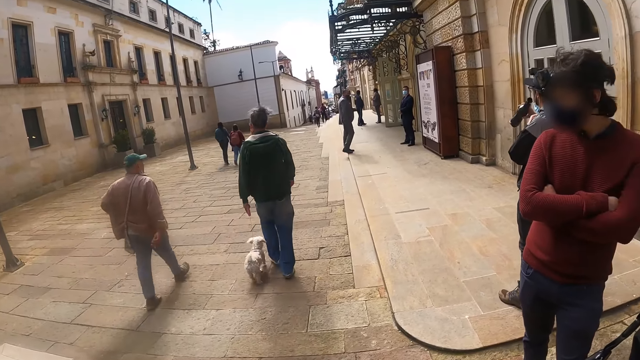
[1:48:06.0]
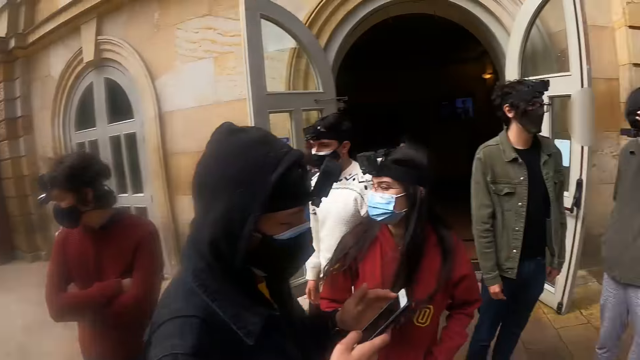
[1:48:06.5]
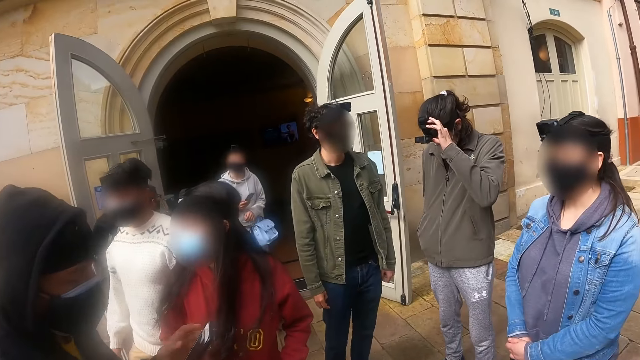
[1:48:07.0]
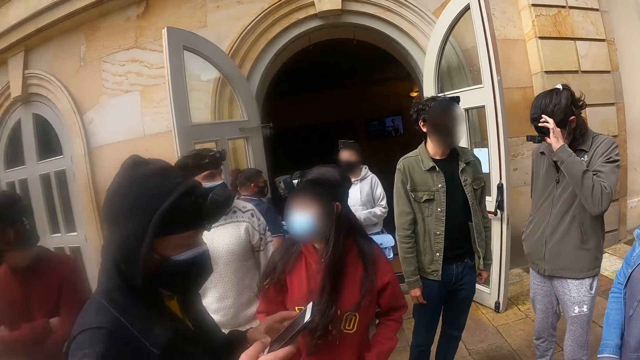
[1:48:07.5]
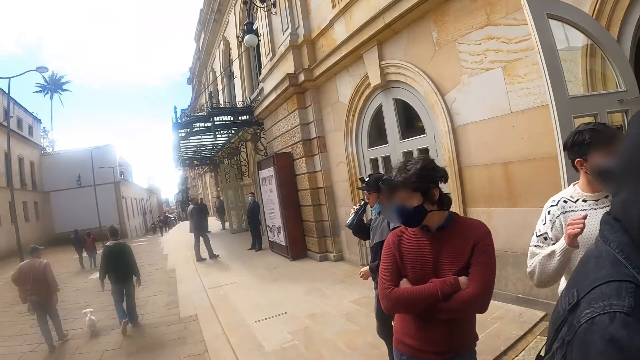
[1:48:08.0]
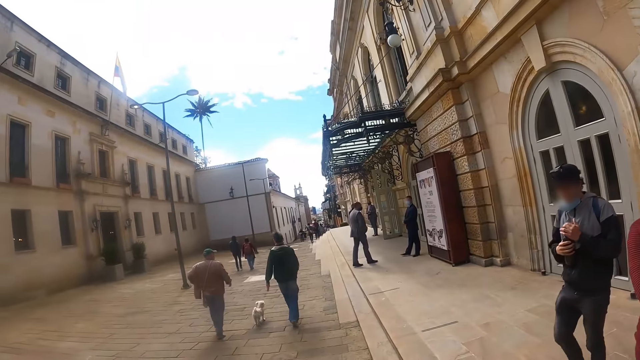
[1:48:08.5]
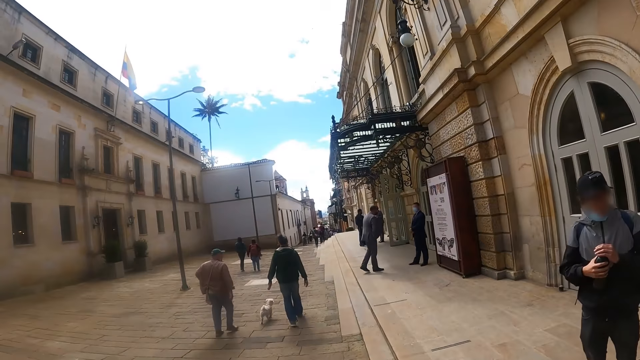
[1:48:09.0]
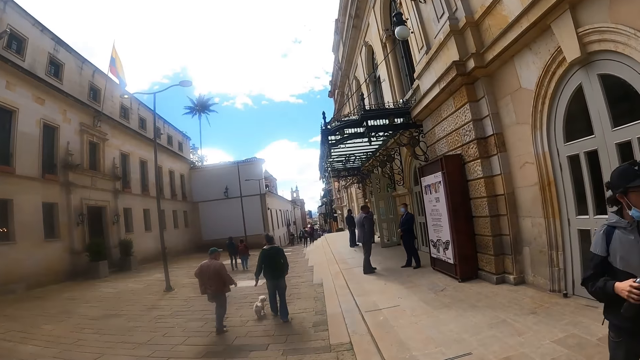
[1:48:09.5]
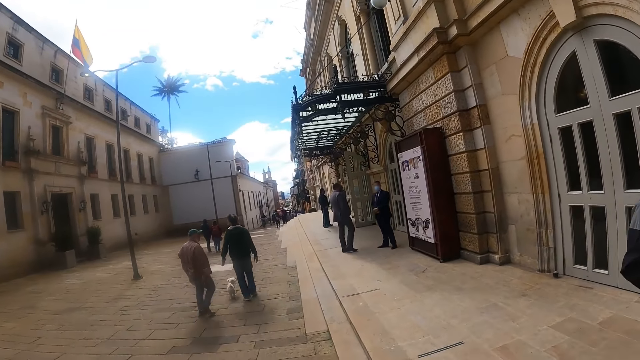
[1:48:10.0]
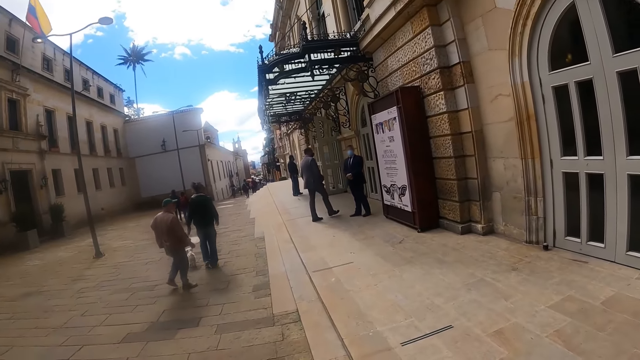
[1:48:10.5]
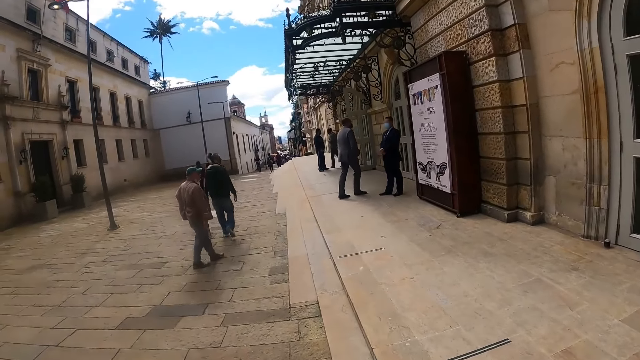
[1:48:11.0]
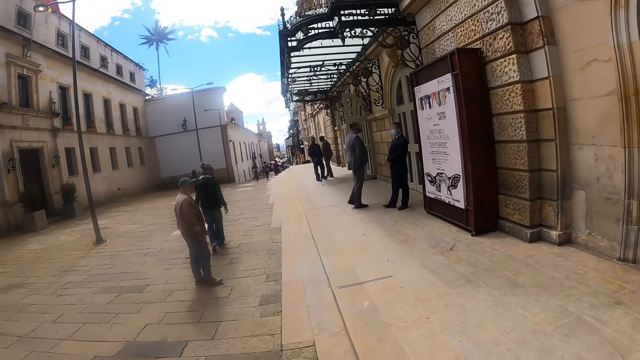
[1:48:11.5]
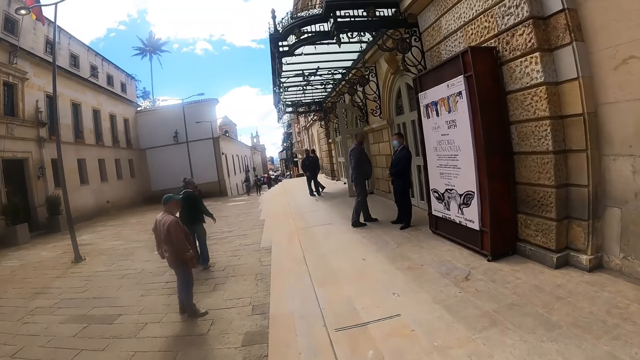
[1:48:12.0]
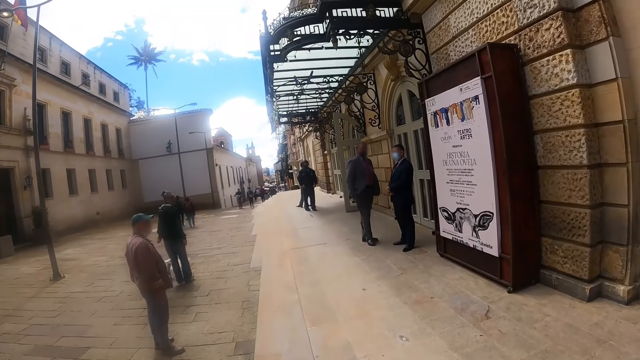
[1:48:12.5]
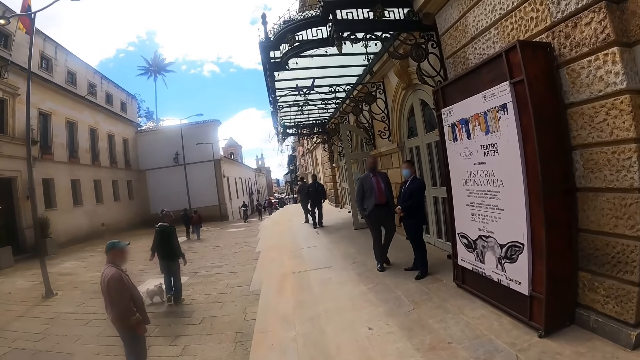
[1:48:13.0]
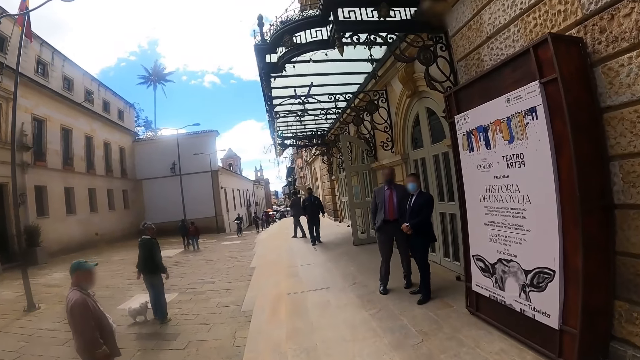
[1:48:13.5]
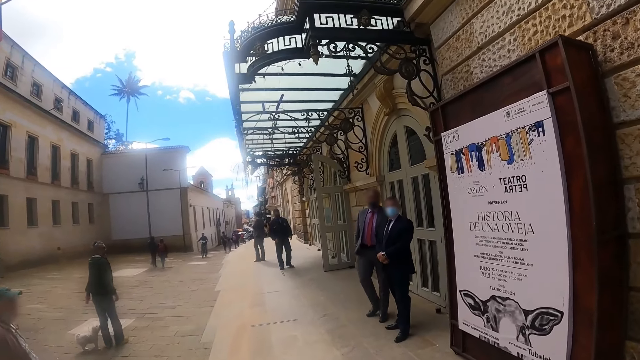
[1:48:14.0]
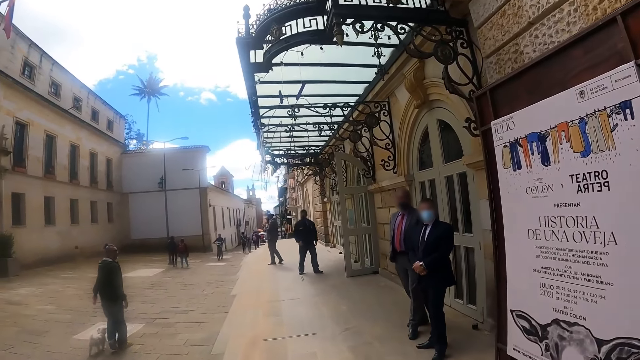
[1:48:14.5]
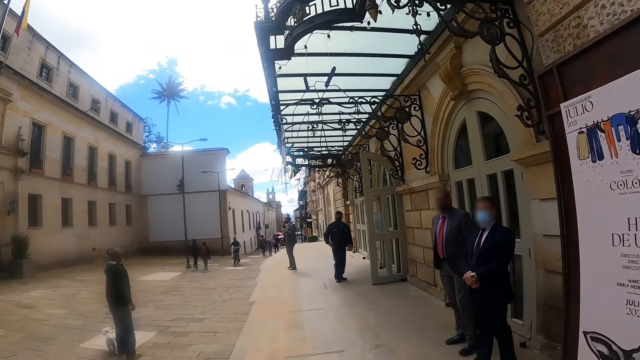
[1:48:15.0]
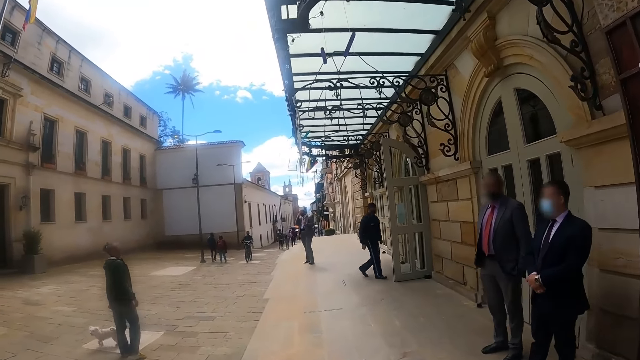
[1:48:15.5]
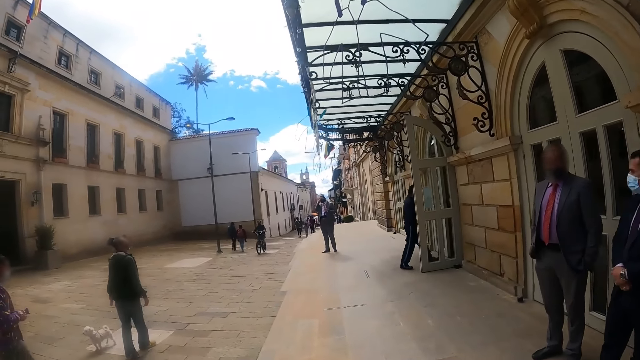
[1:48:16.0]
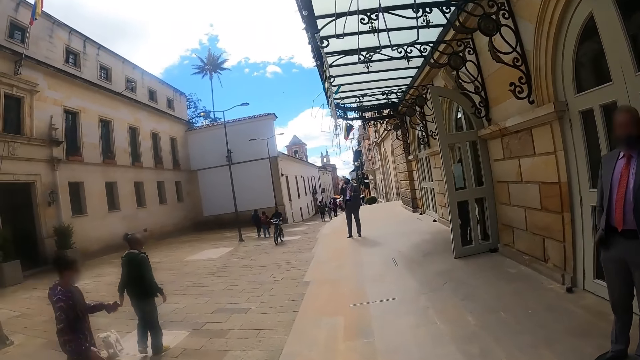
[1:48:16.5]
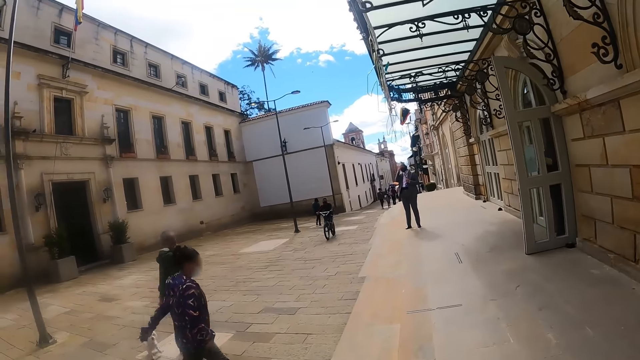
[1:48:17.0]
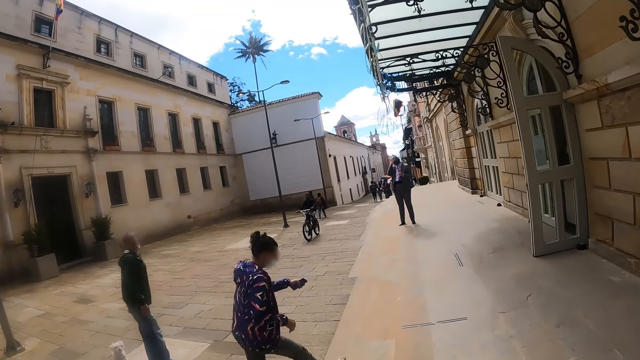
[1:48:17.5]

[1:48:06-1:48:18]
The camera wearer looks around the building. They look around the street. They walk around the street.

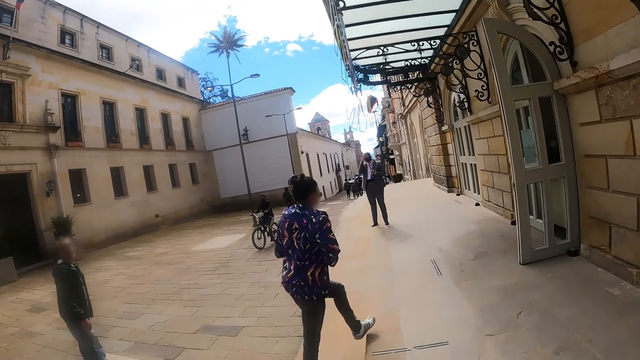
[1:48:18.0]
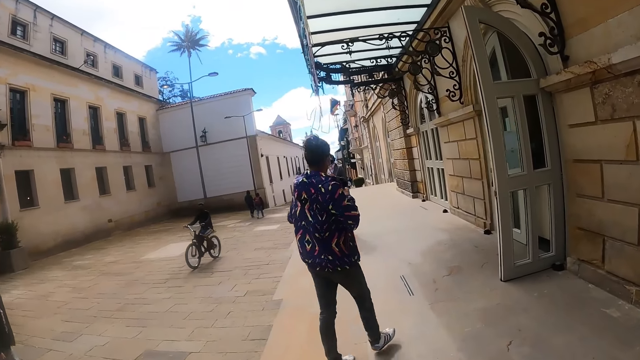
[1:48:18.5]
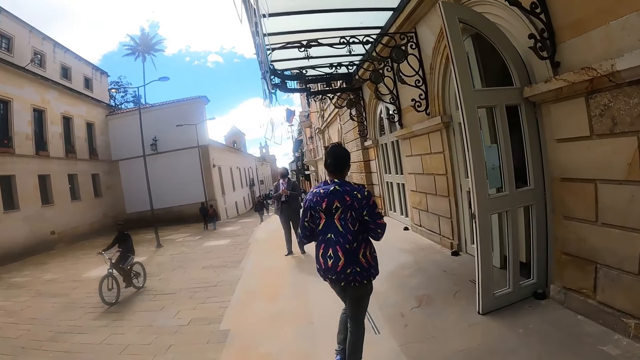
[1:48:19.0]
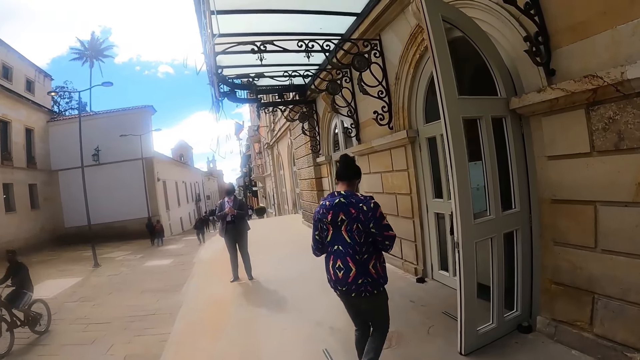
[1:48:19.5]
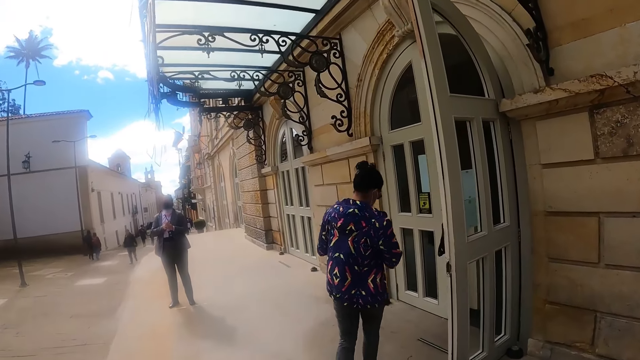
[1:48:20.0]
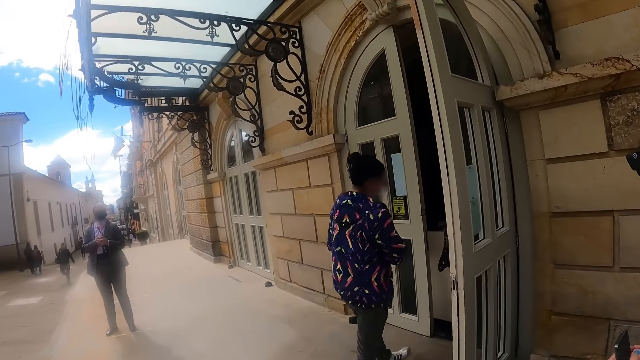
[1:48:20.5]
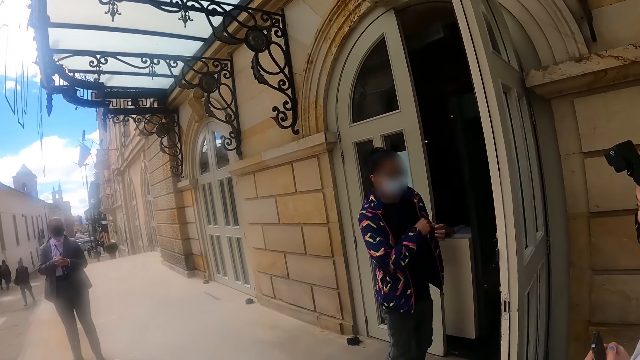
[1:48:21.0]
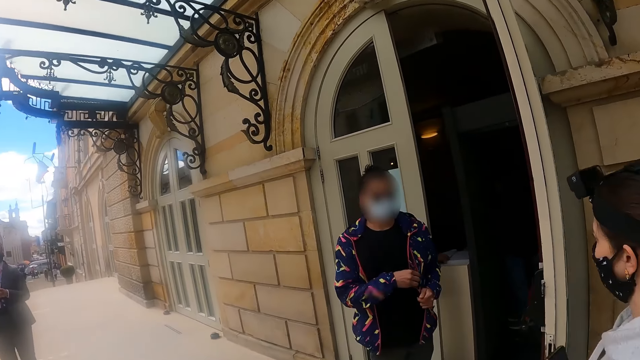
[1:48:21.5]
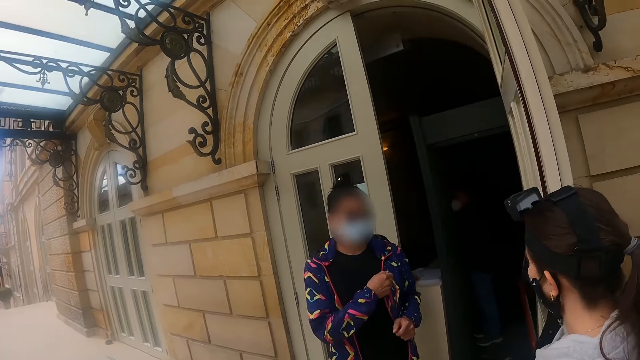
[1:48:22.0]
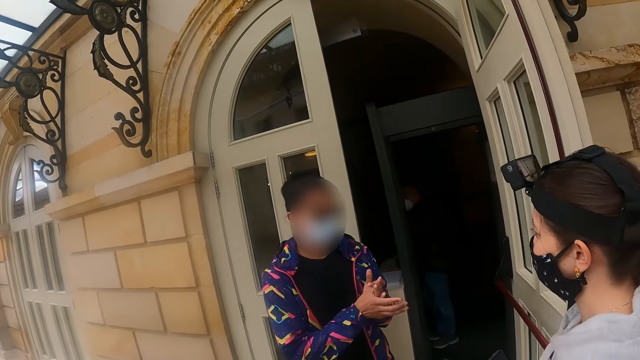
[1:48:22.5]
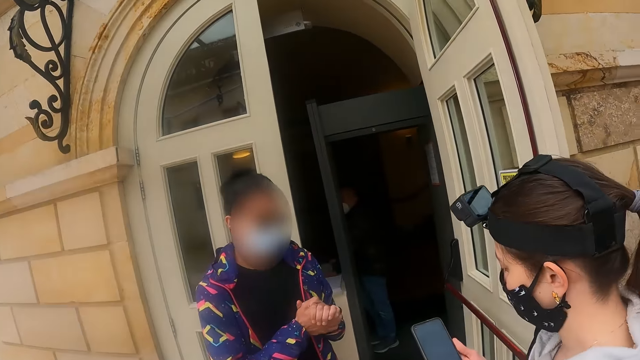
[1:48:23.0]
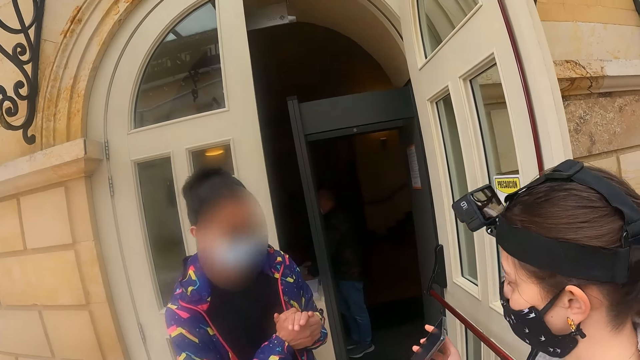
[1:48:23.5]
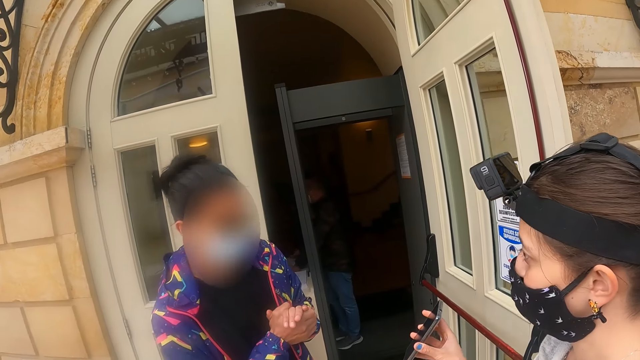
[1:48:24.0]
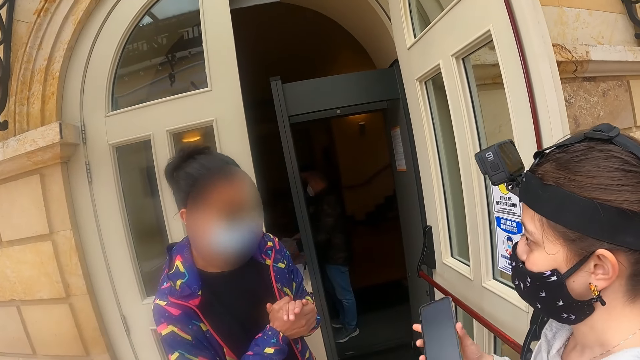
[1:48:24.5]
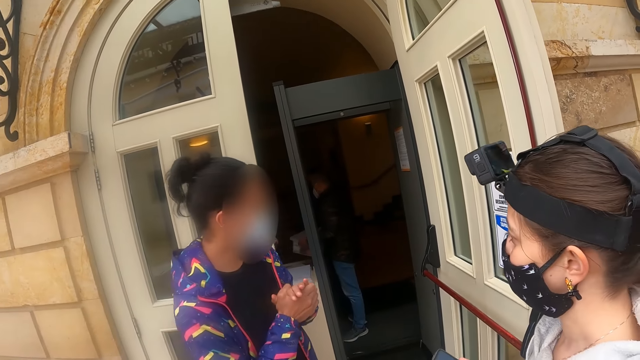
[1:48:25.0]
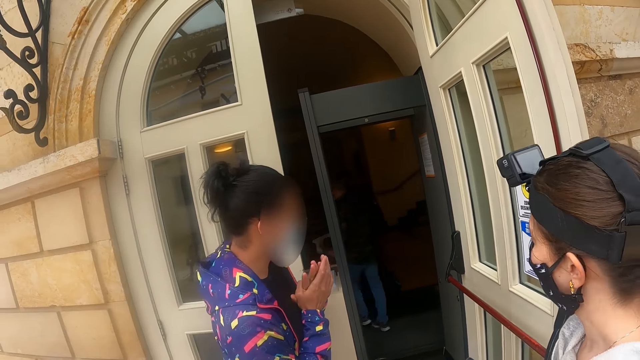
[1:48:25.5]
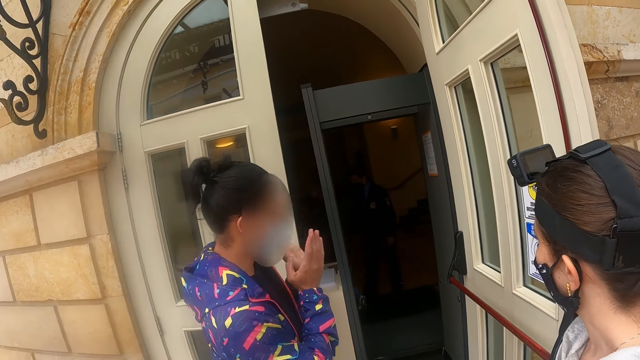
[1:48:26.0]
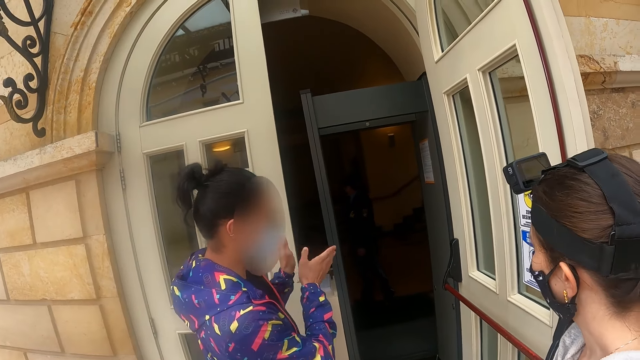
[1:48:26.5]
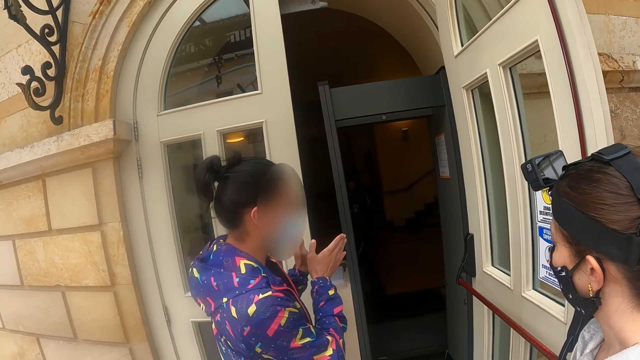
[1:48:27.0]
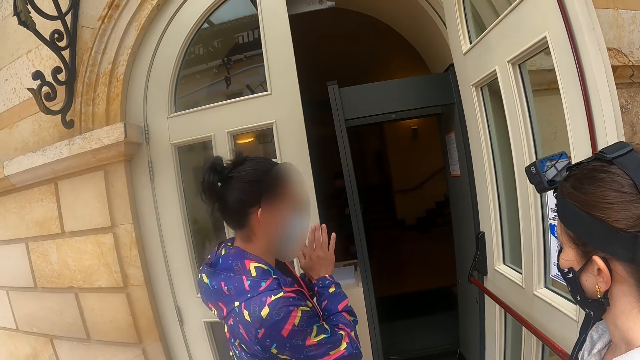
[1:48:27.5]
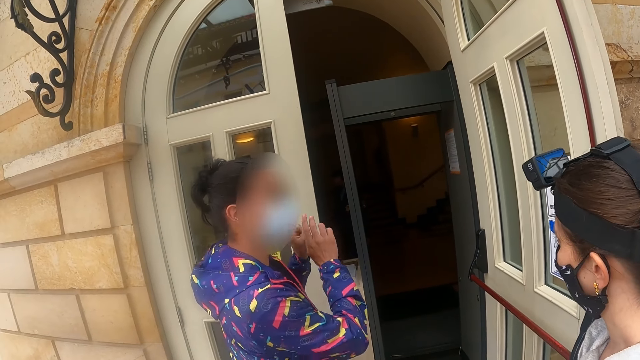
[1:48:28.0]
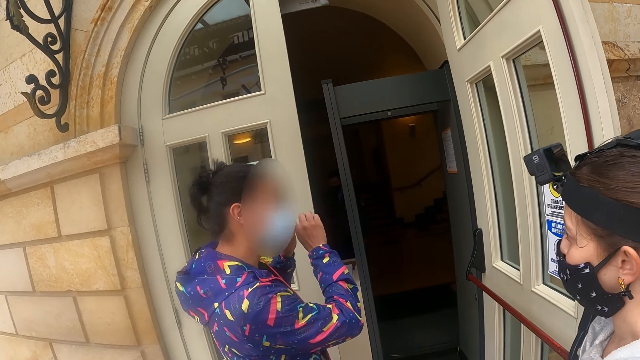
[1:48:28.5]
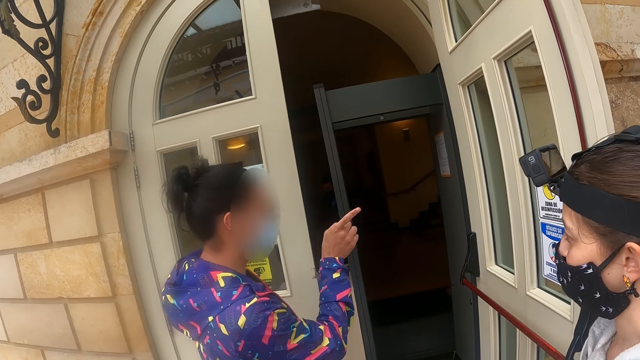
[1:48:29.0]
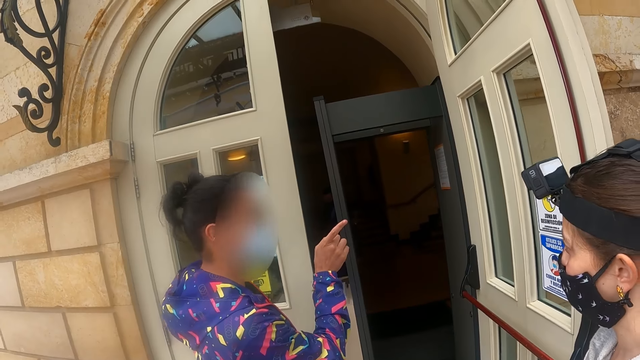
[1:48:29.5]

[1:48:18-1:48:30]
The camera wearer stares at the room. They stare at a man.
